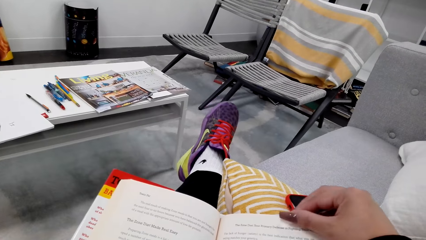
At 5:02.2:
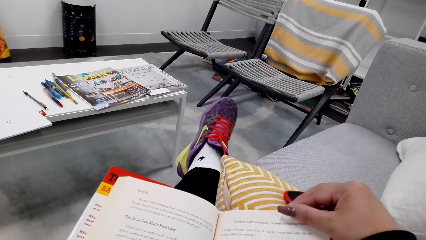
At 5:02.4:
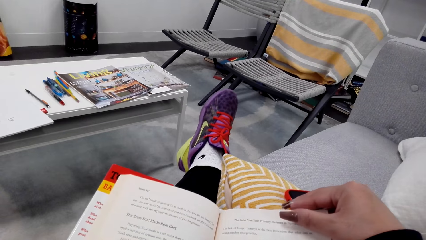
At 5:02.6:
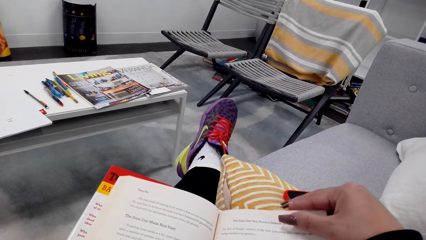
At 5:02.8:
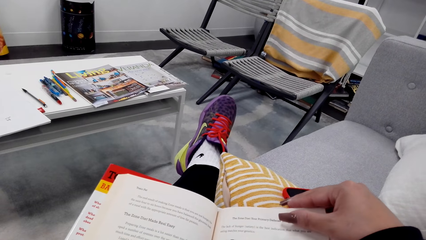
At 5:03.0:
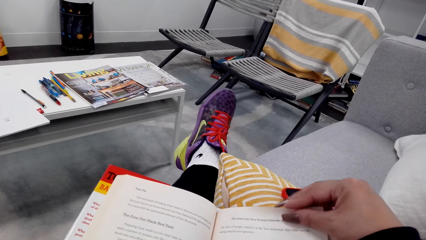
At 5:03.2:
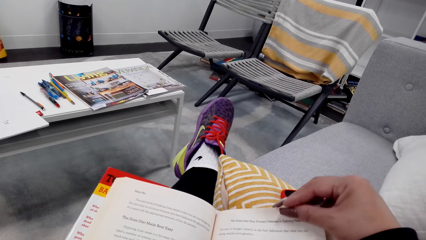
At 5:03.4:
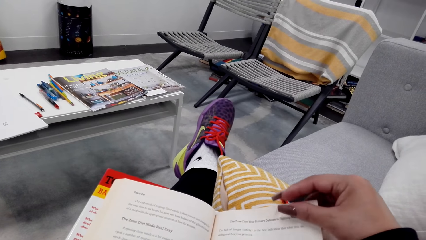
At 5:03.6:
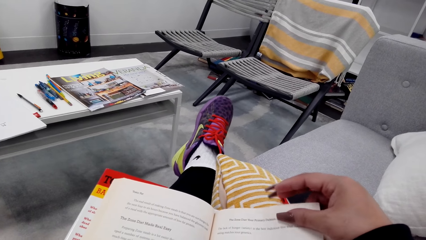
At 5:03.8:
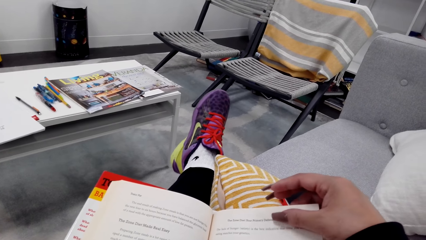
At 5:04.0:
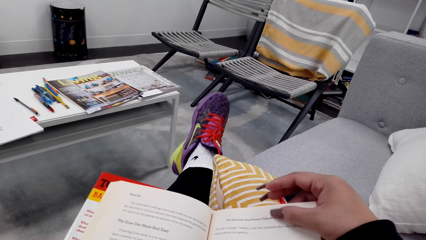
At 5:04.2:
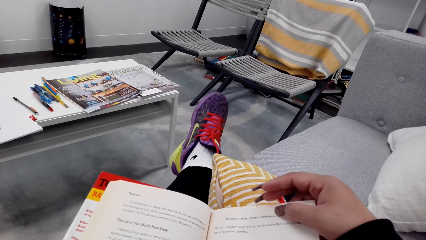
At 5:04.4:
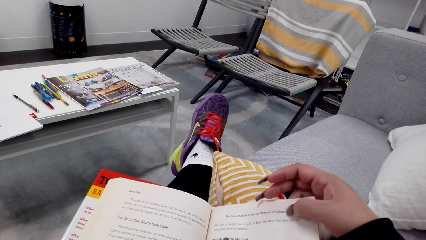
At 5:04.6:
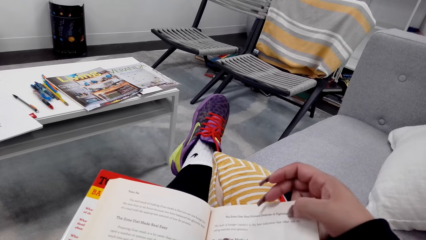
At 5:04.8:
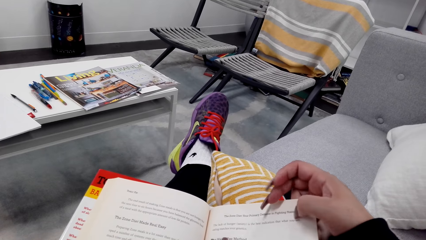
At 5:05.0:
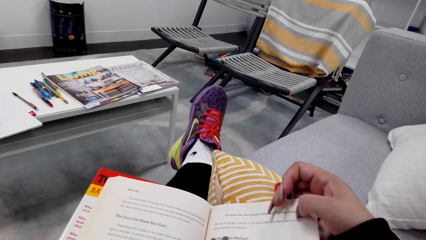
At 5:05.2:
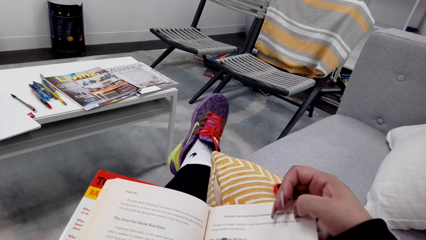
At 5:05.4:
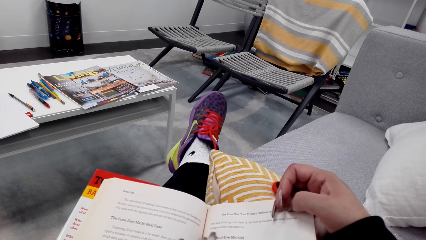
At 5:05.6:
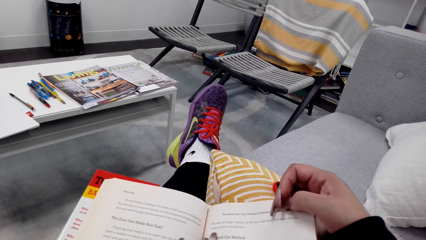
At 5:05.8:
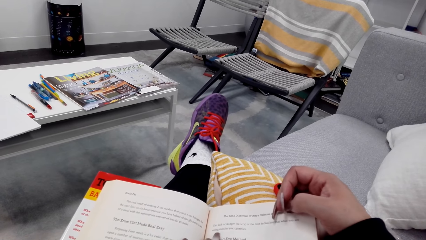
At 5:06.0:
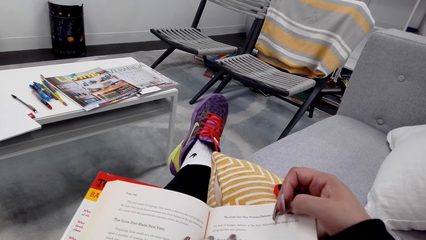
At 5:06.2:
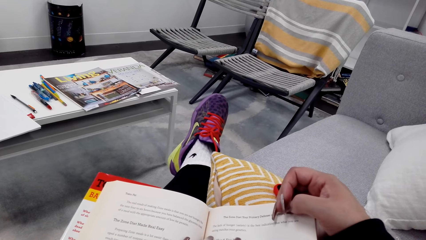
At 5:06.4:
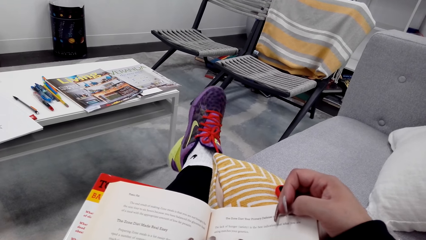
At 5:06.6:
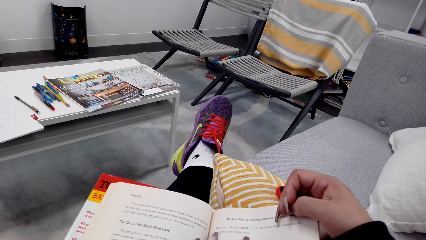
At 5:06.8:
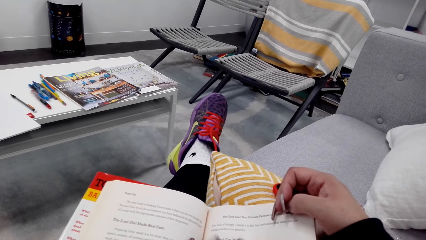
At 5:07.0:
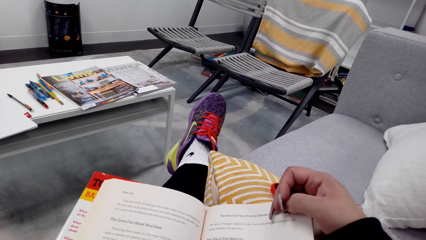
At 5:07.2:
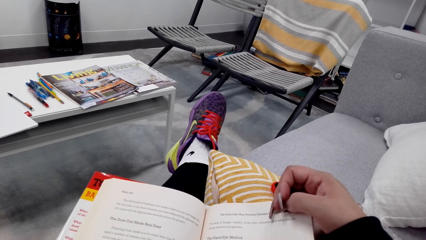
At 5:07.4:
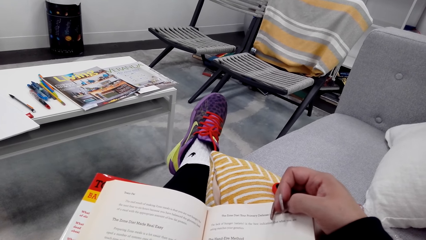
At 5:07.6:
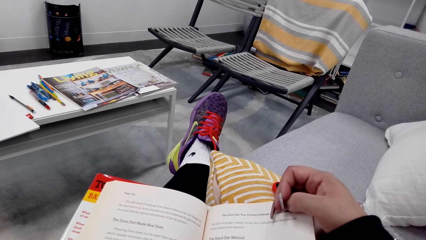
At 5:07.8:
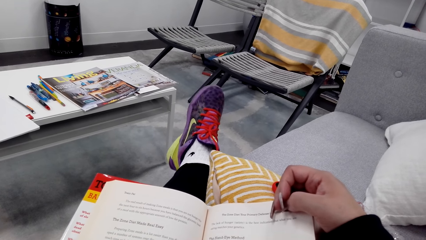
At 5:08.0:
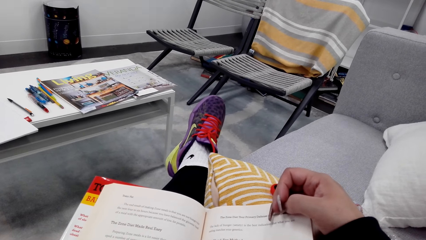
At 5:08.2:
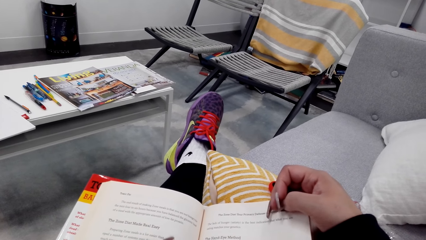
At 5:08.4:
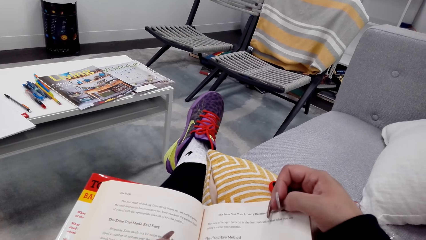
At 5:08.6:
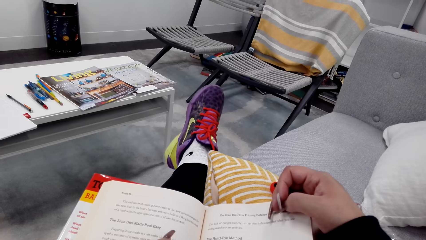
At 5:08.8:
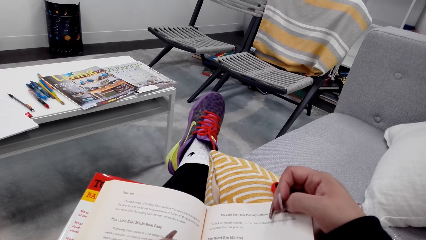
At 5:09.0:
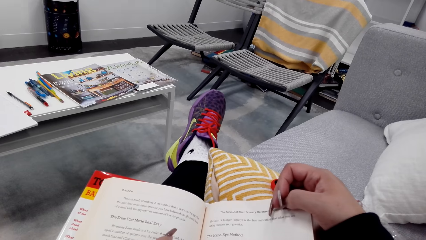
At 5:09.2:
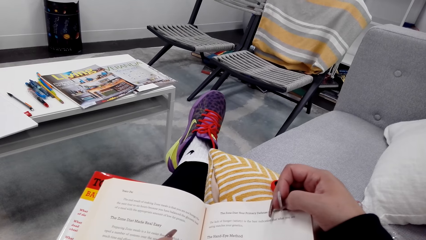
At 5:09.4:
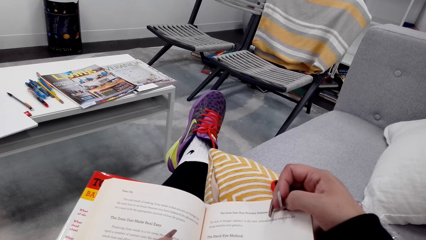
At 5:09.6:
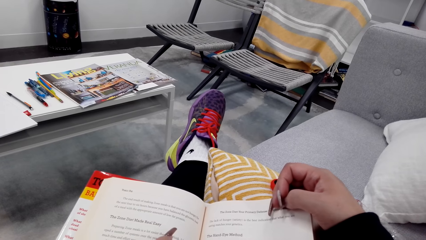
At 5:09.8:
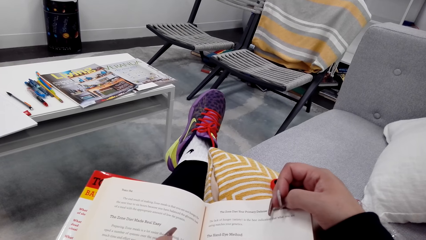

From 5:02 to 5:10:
The camera wearer holds the book. They read the book.

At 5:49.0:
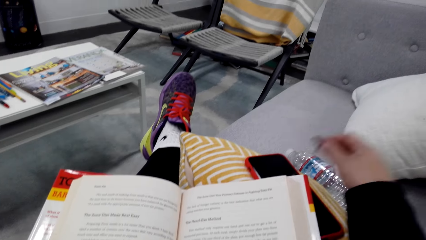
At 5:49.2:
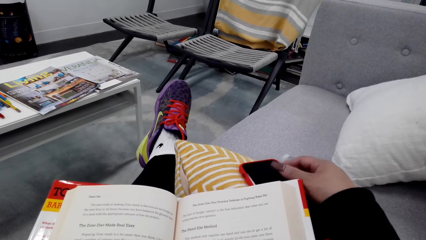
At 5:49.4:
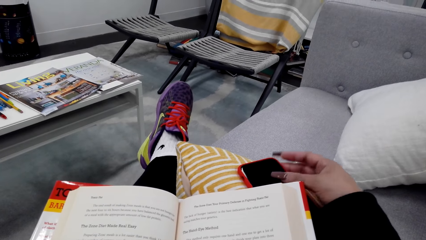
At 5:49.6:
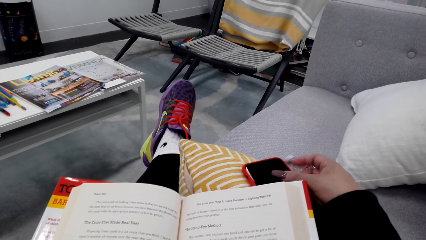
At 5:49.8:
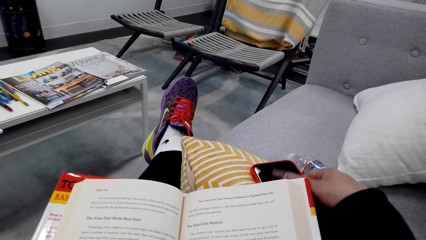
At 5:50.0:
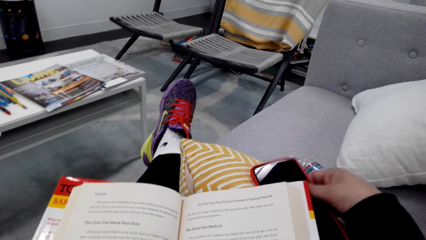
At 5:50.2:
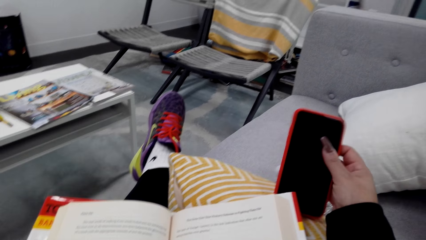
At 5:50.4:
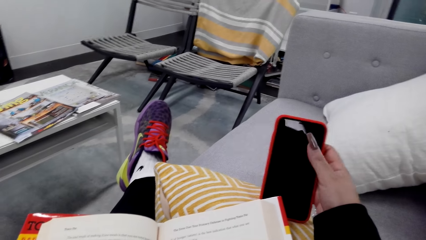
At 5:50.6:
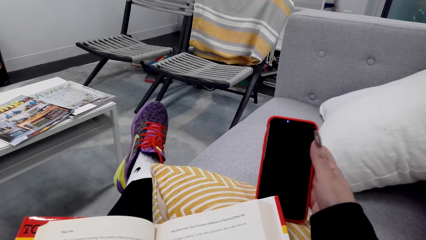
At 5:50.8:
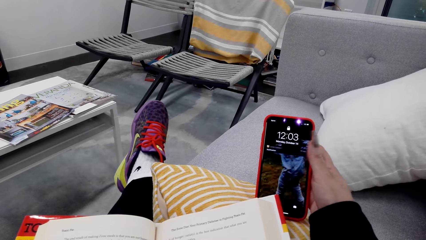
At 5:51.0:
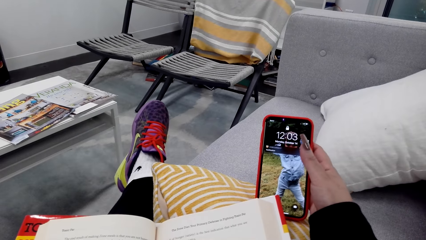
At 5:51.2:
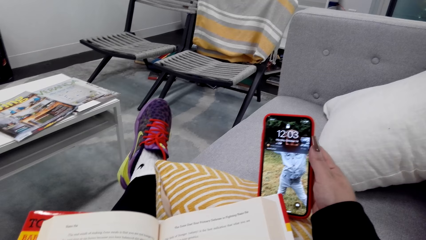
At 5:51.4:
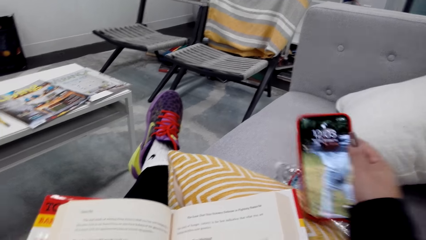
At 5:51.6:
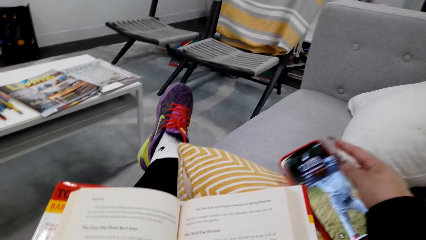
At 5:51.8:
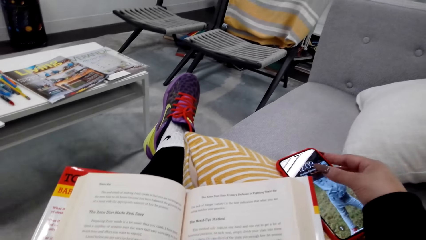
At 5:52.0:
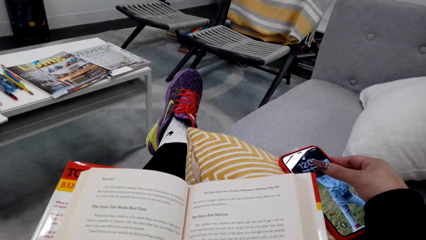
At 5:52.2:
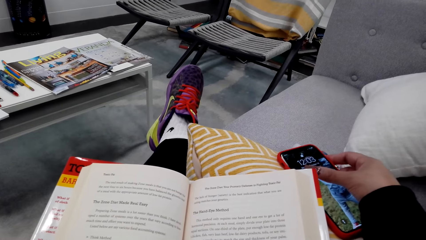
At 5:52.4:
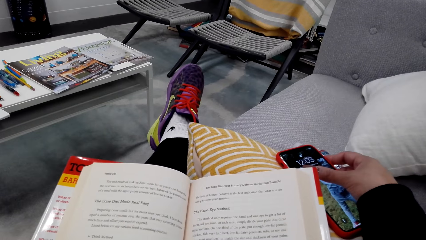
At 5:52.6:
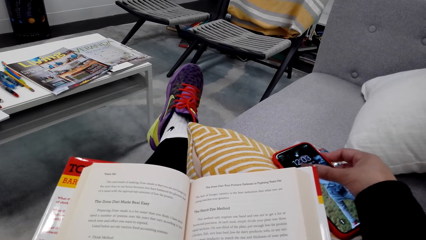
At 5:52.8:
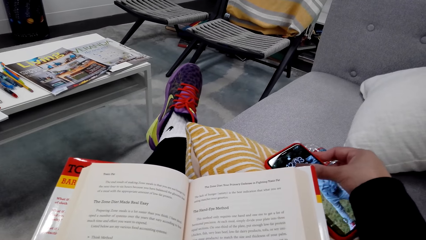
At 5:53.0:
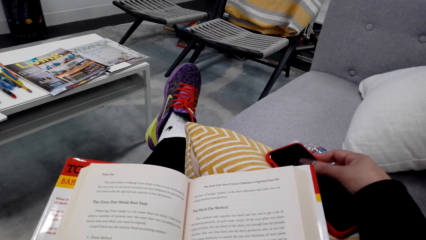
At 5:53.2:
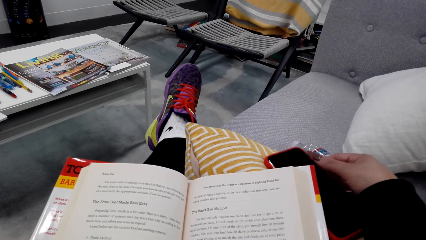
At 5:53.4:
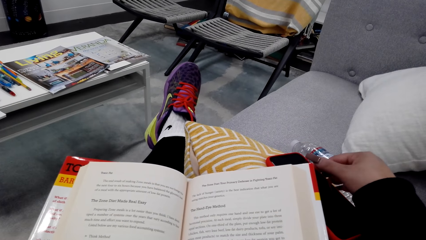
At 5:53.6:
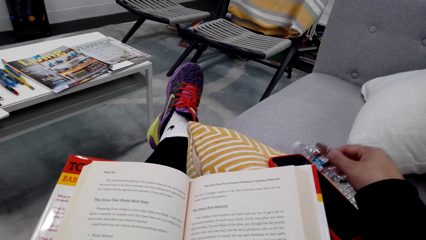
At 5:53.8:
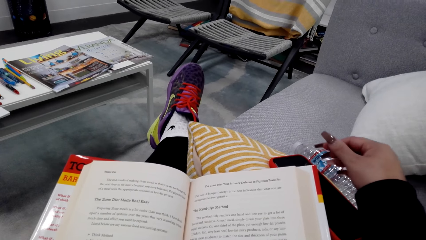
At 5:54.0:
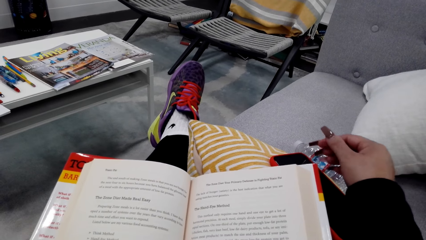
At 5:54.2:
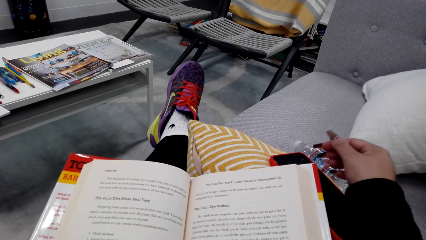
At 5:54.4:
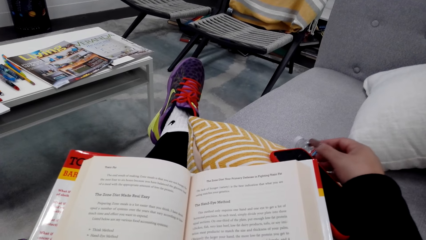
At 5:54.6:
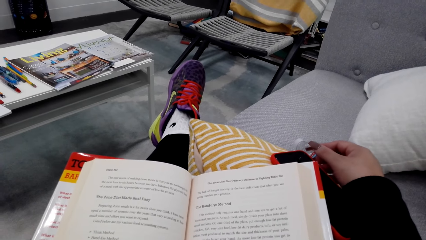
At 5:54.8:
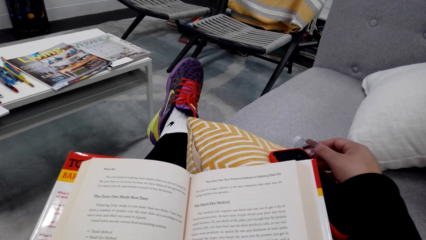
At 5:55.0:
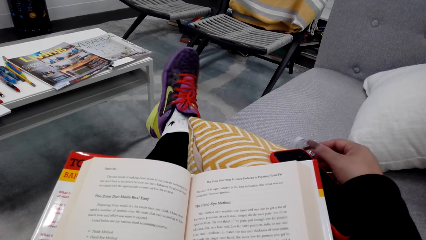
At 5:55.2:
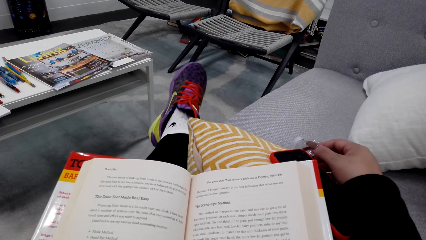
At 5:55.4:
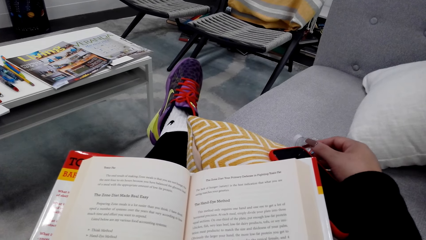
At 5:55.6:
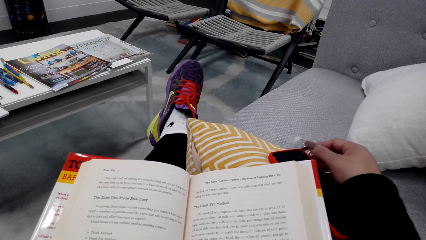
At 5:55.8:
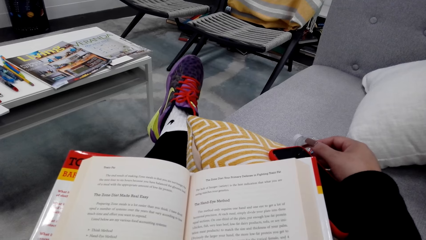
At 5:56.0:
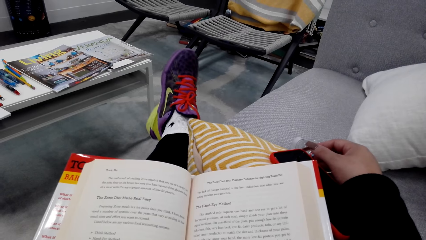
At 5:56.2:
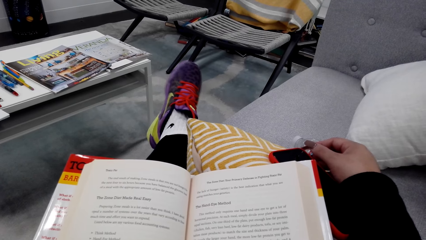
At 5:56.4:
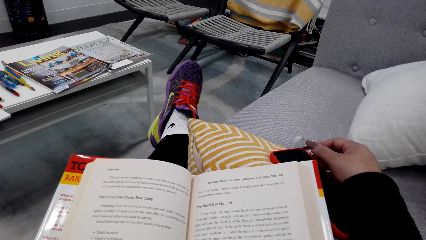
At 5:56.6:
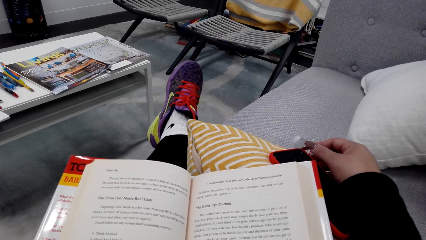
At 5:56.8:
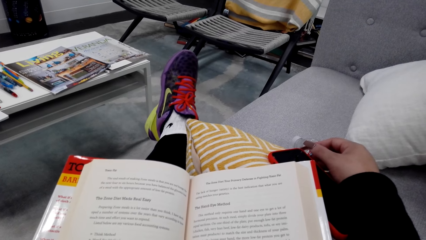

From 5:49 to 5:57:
The camera wearer picks up the phone. They check the phone, scroll the phone and put the phone down. They read the book and shake a foot.
